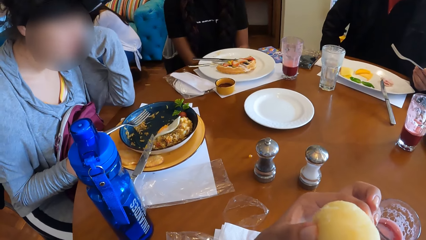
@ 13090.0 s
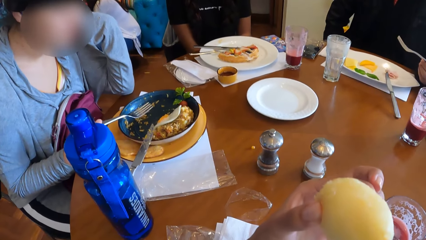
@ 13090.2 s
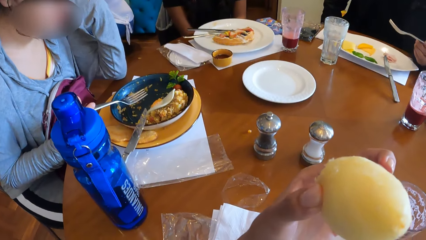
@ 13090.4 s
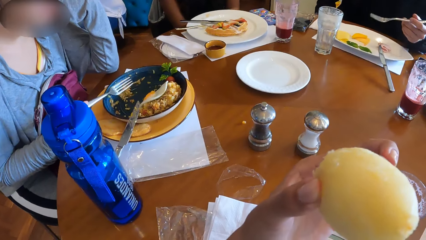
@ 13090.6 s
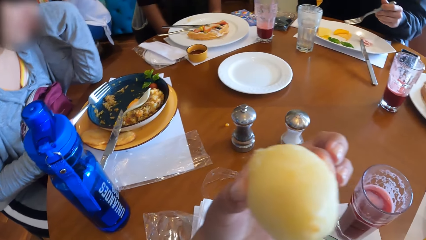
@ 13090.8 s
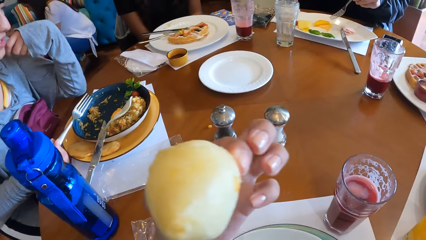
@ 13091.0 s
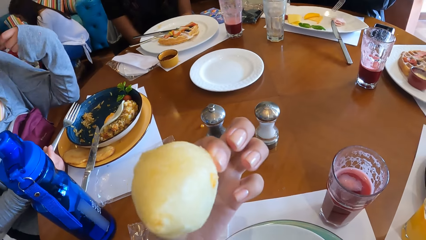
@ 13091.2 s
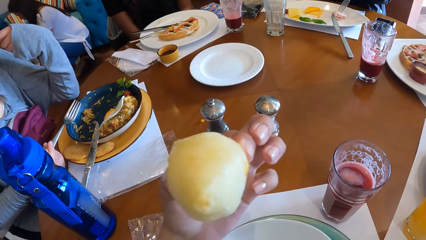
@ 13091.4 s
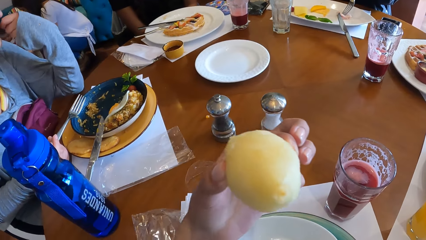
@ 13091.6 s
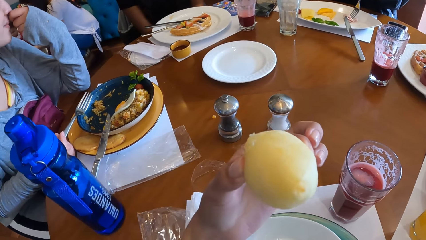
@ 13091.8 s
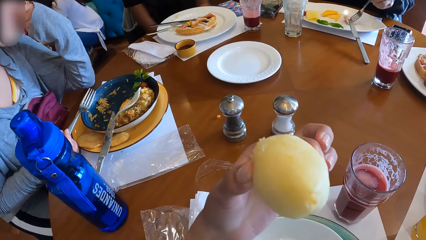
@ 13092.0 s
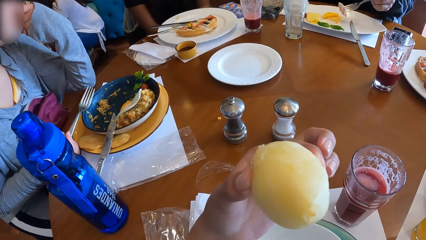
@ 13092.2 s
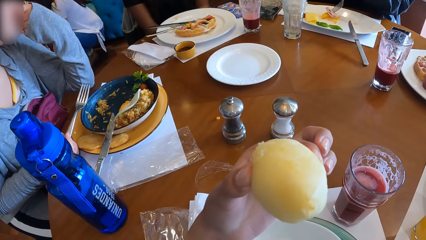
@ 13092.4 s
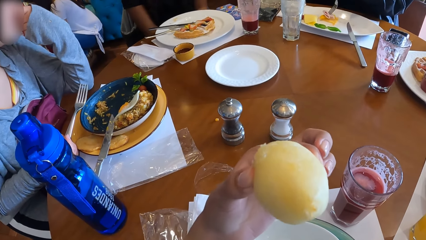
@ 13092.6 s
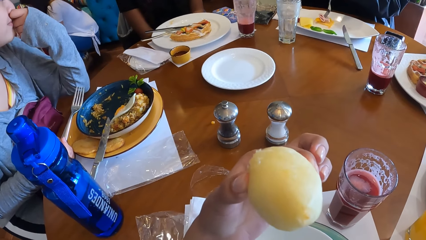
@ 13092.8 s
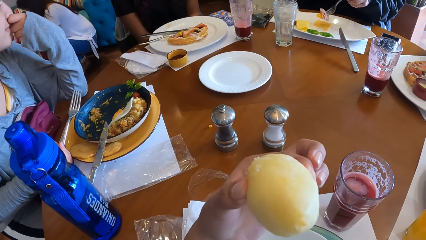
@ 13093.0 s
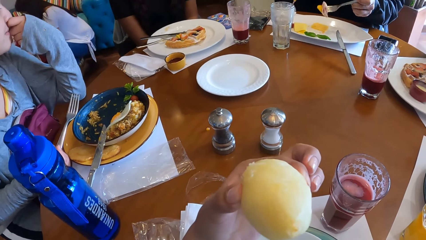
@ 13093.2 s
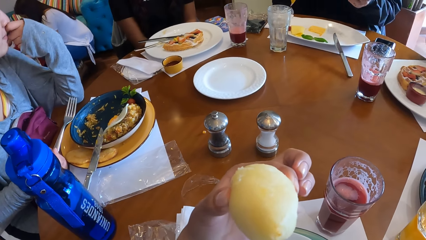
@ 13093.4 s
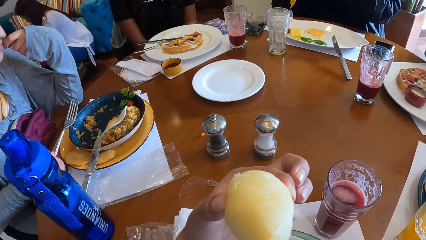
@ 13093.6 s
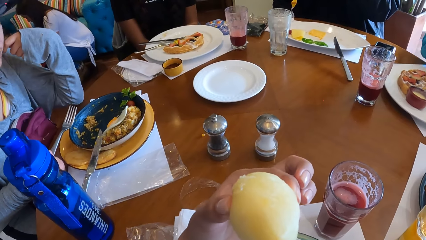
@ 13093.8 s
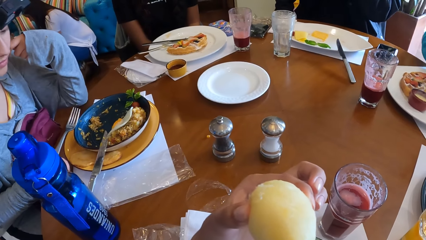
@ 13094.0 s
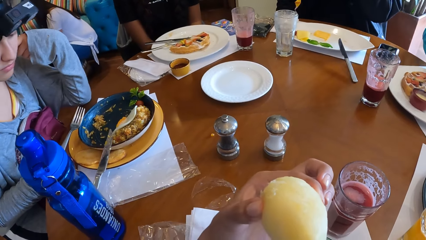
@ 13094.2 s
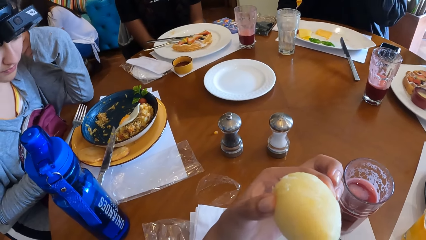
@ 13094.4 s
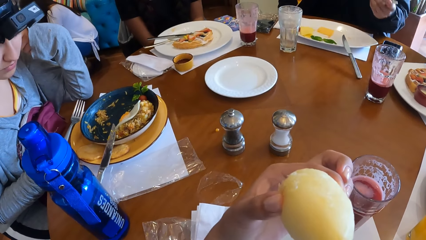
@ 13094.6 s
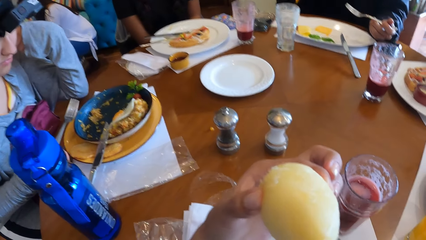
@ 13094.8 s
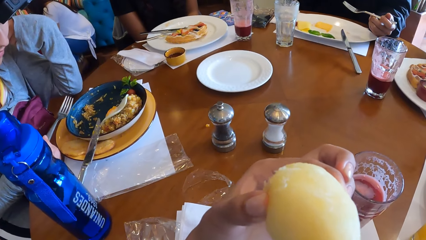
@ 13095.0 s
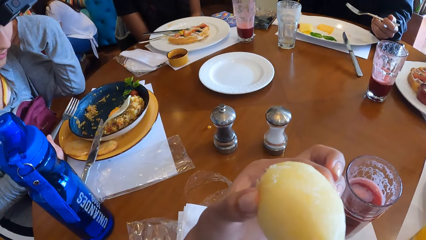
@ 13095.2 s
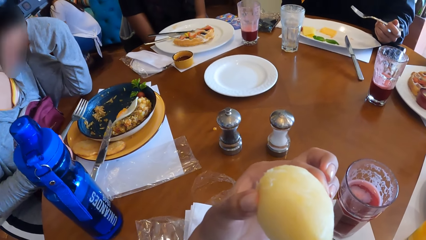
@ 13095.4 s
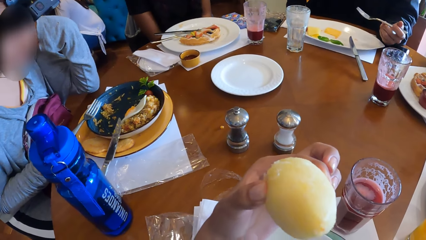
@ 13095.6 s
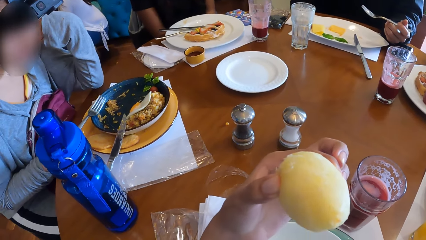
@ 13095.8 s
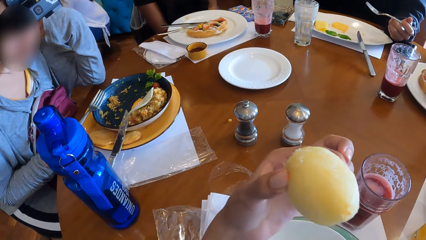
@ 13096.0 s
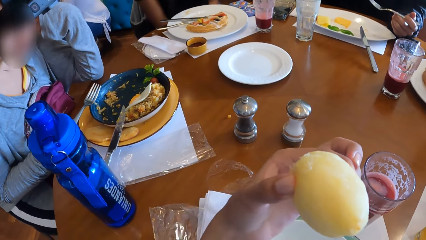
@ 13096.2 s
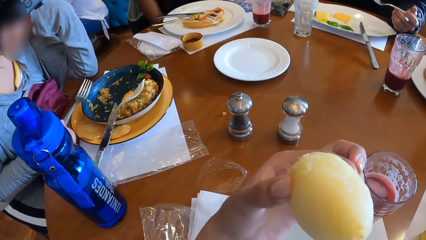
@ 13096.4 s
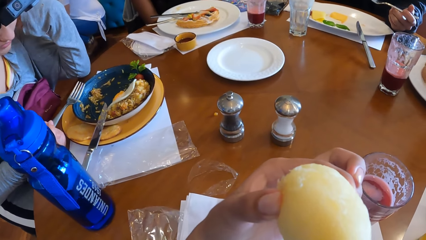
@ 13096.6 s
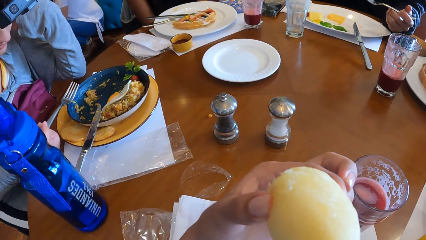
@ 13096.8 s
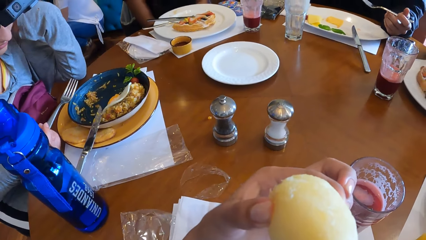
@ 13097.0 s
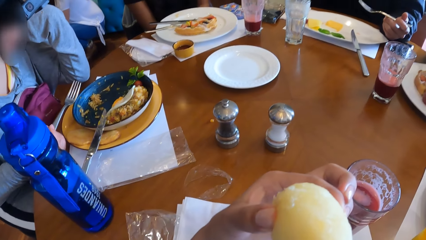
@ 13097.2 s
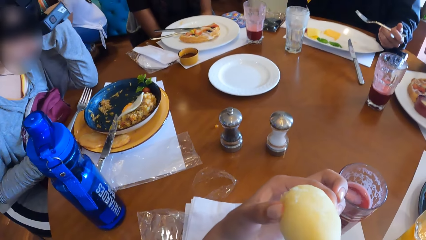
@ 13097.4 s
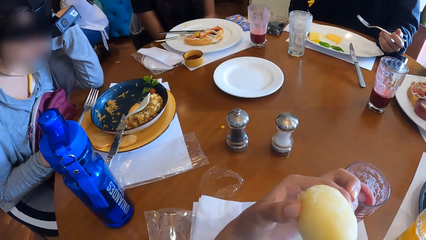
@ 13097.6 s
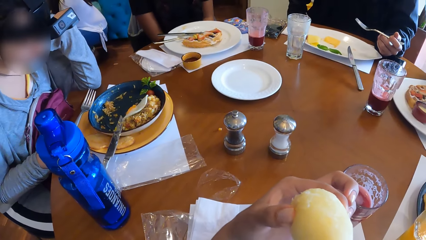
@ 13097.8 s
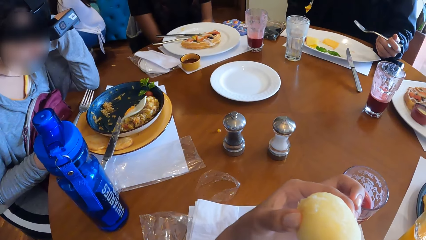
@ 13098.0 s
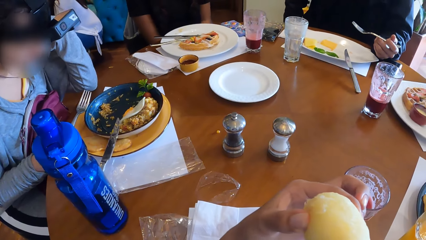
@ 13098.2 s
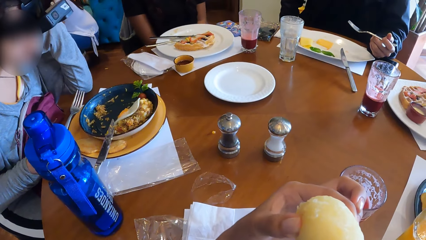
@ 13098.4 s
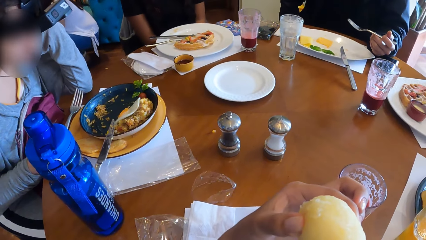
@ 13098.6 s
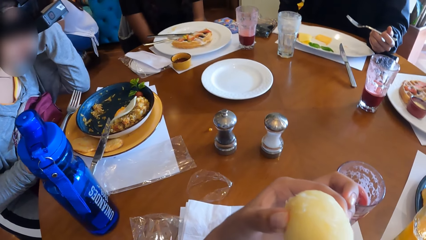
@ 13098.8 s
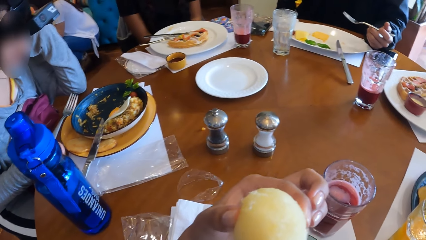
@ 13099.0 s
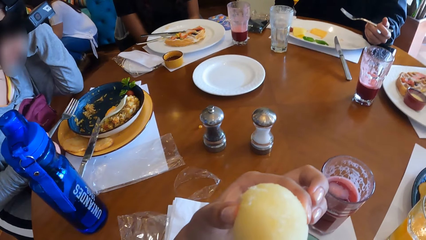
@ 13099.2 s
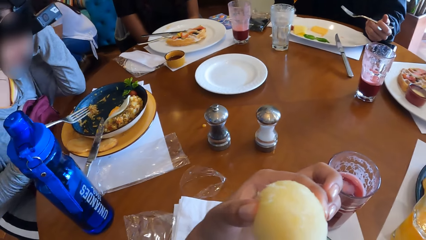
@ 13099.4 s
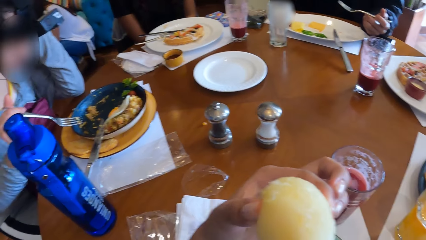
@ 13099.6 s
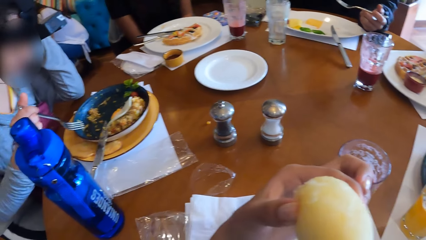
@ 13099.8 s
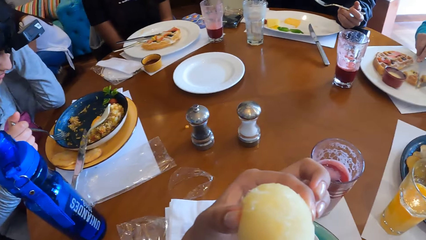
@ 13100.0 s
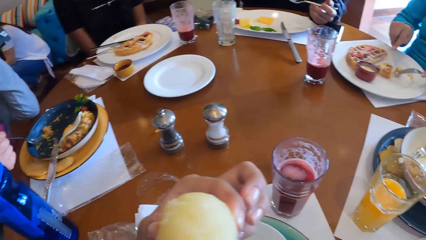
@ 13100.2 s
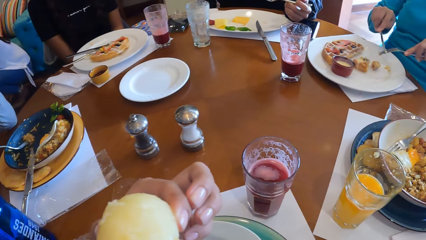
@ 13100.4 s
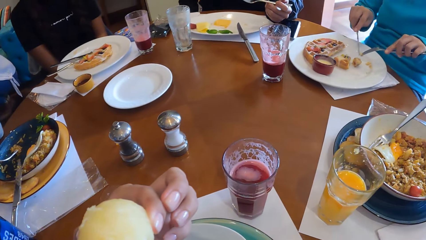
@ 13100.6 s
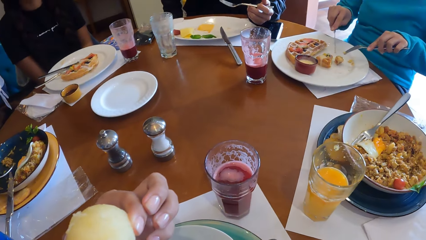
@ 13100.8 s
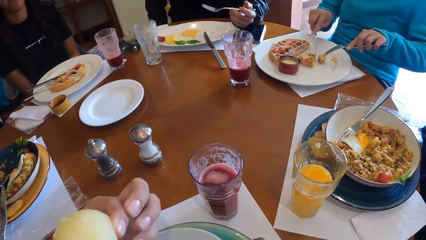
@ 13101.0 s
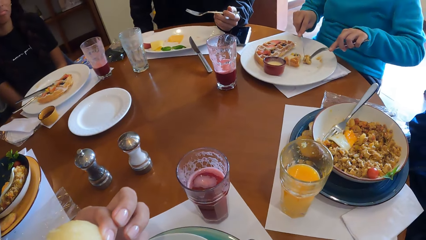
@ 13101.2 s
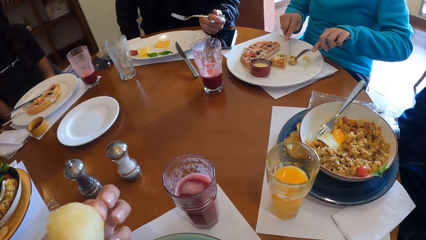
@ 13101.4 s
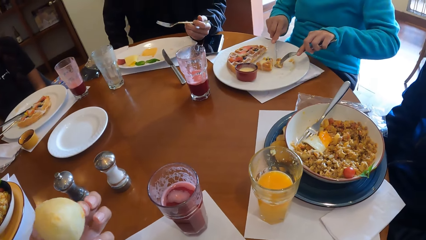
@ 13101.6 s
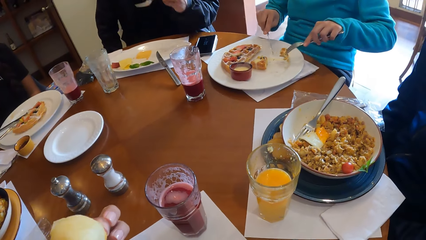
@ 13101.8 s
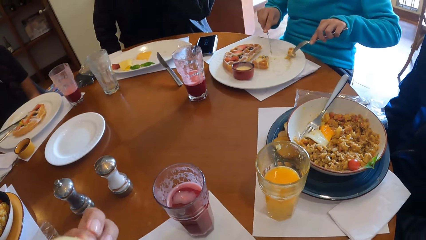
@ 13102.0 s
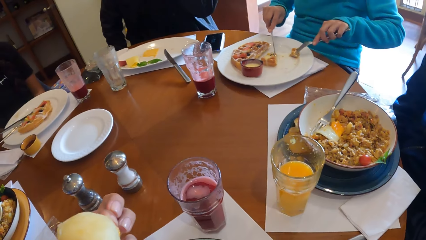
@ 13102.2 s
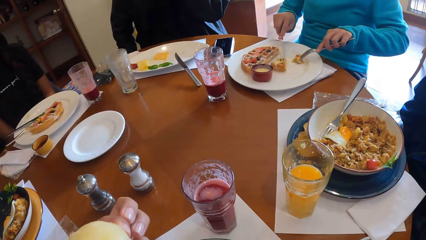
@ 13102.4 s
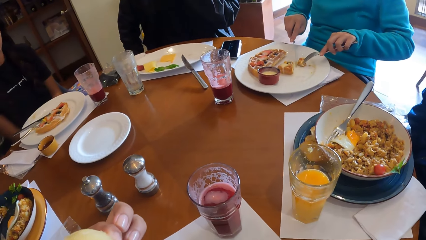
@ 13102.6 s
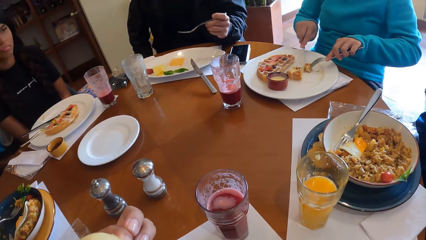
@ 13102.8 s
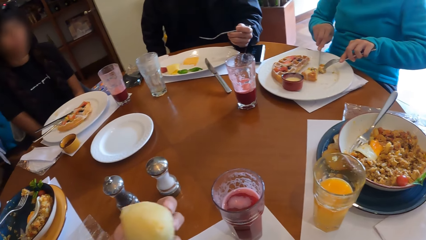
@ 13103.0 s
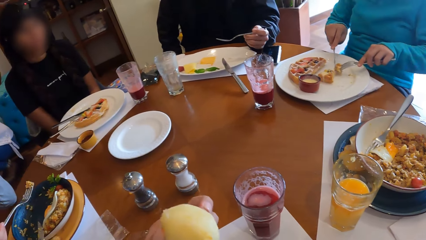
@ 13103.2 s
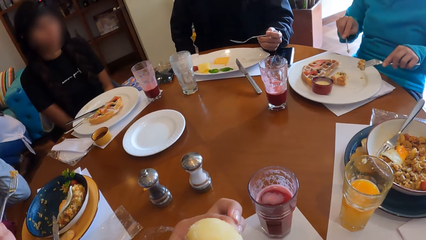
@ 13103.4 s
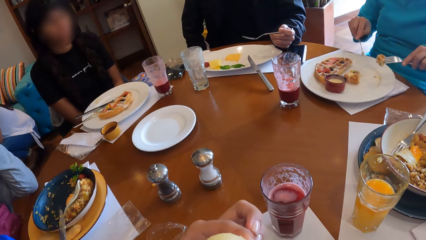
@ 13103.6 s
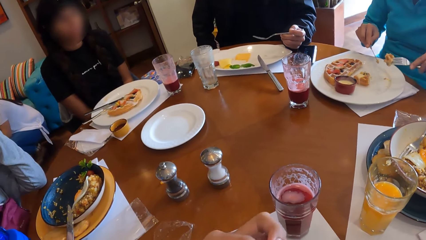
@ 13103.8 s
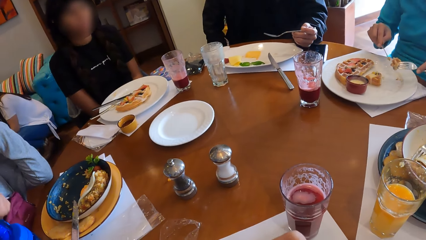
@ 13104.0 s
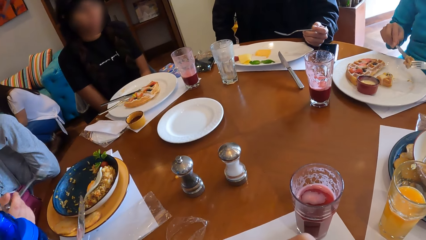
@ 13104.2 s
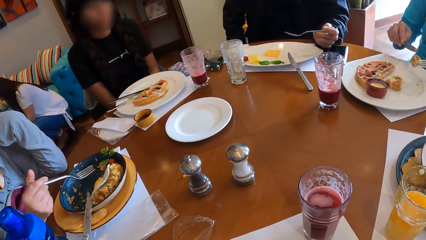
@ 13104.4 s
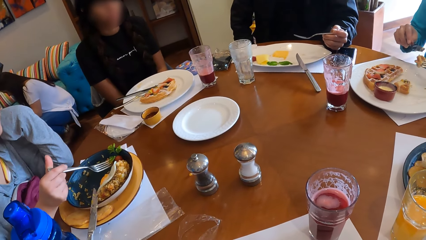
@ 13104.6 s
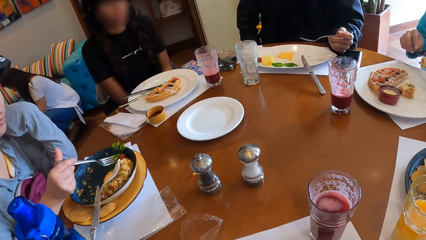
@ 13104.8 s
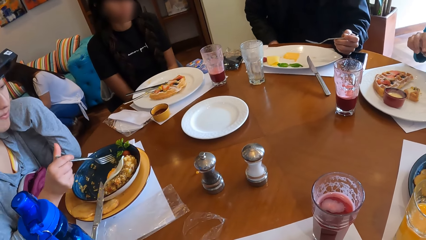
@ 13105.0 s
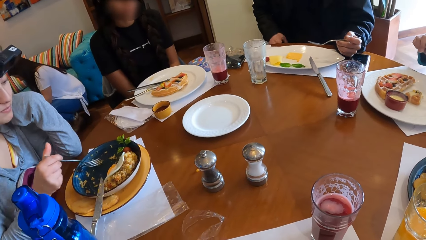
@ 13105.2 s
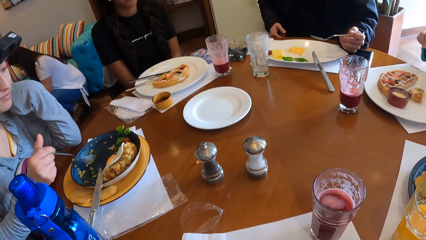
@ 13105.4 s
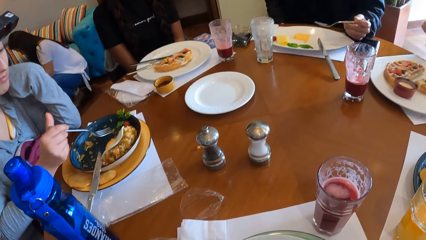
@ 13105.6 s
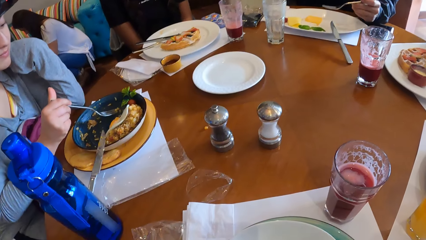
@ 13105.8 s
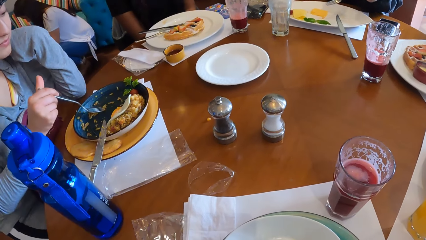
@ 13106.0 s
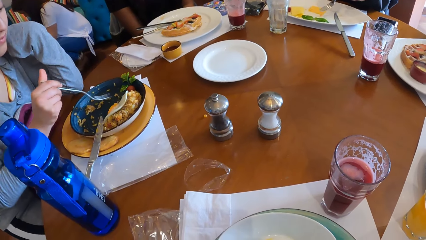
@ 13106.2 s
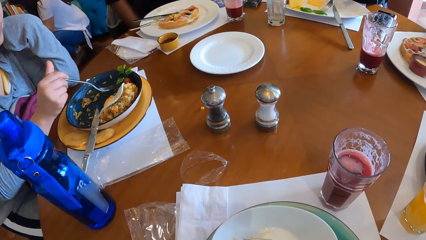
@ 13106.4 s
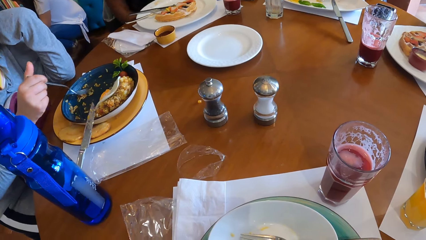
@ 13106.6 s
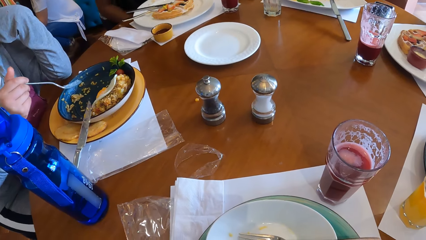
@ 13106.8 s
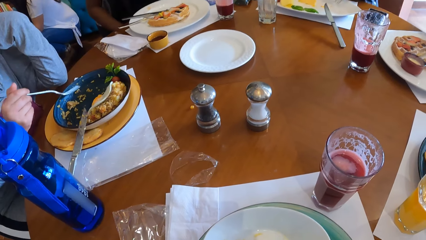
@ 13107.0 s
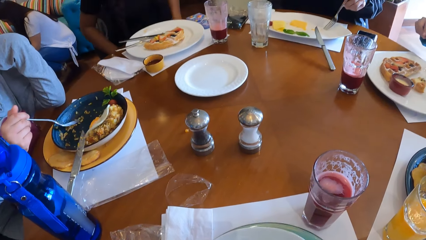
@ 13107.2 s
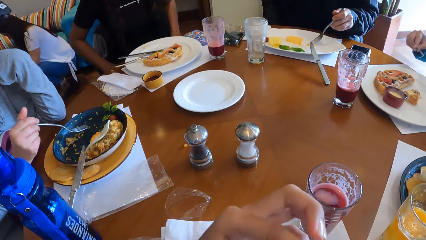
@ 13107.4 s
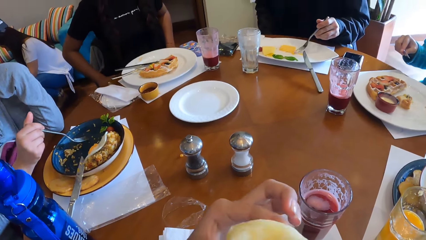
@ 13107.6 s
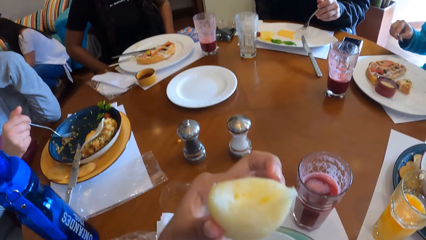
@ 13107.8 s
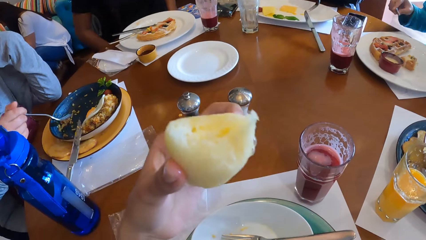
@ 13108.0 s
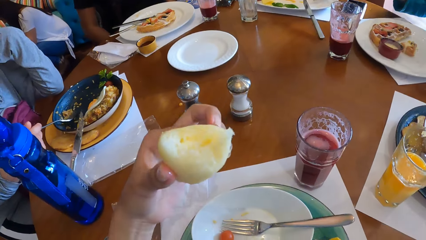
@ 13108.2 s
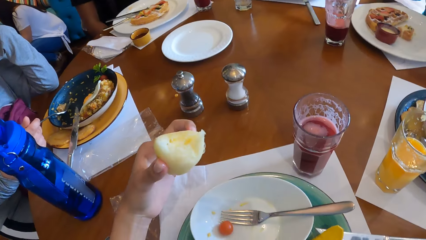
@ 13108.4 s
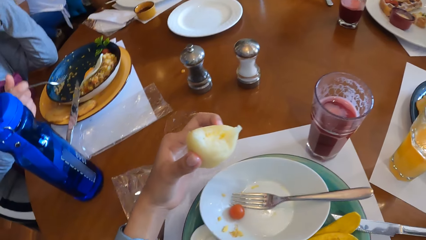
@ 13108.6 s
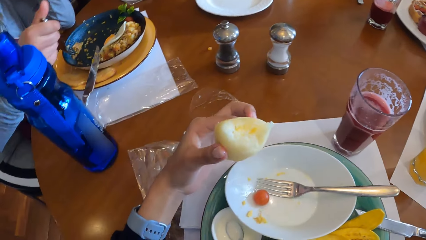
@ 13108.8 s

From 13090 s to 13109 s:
A man scoops food in the plate with a fork spoon and eats food in the plate. A lady stares round on the table. The lady scoops food in the plate with a spoon. Another man scoops a pizza piece in the plate with a fork spoon. Another lady stares round on the table. The first lady eats food in the spoon. The camera wearer eats the slice of yam or pastry with her left hand. The first lady stirs food in the plate with the fork spoon. The first man stirs food in his plate with the fork spoon. The camera wearer drops the pastry from the mouth.
